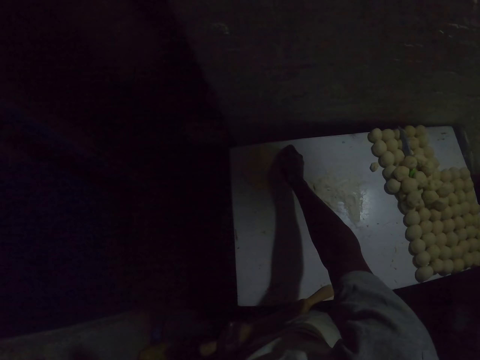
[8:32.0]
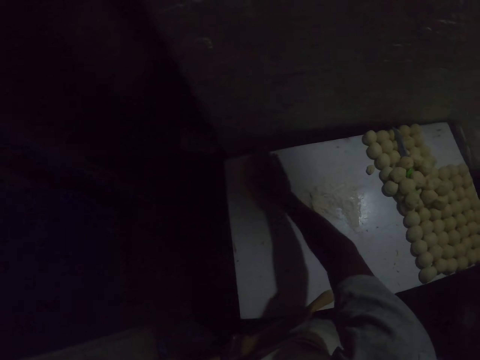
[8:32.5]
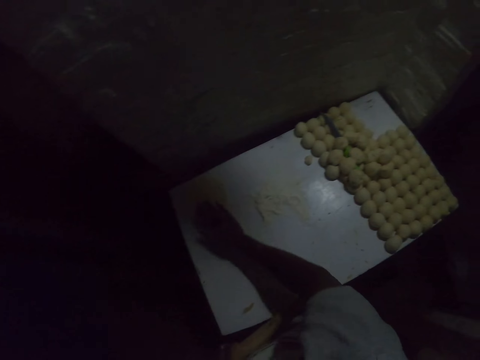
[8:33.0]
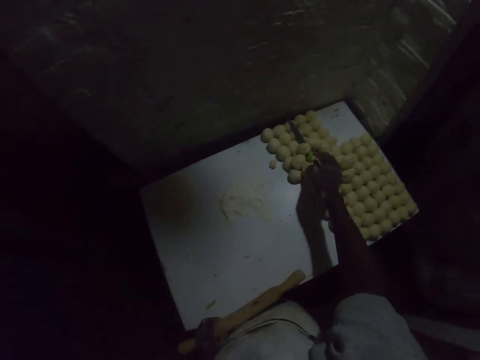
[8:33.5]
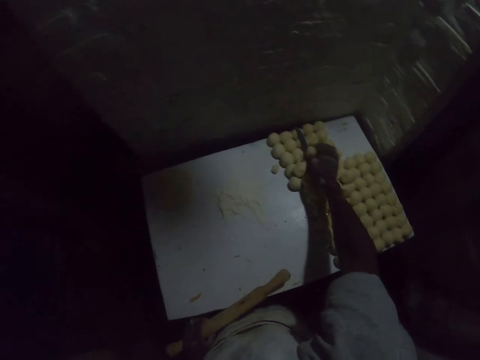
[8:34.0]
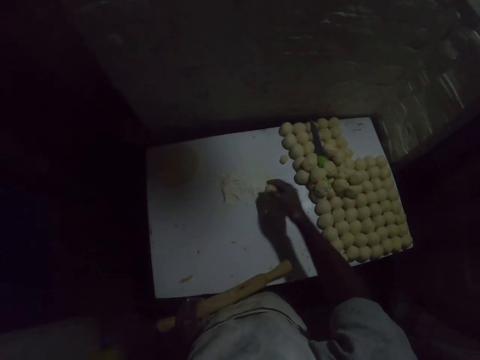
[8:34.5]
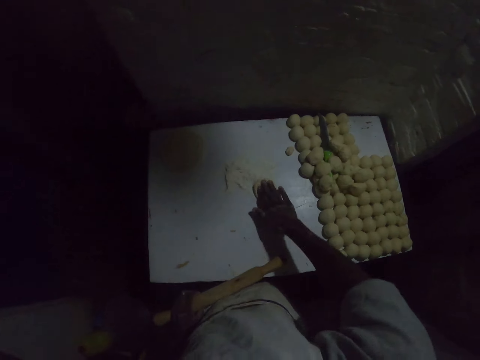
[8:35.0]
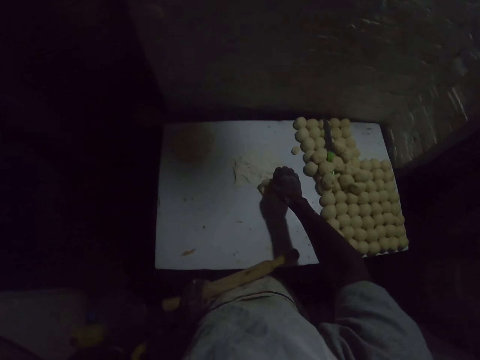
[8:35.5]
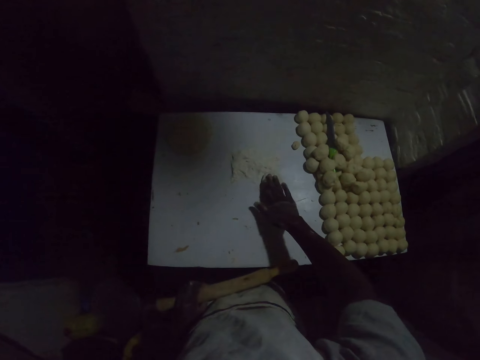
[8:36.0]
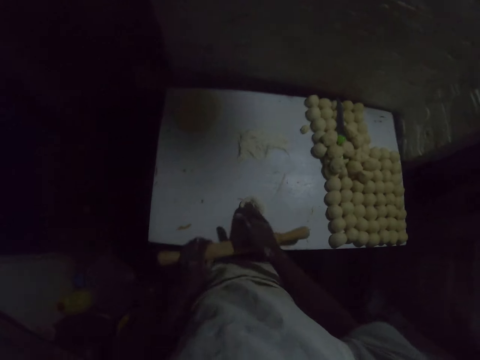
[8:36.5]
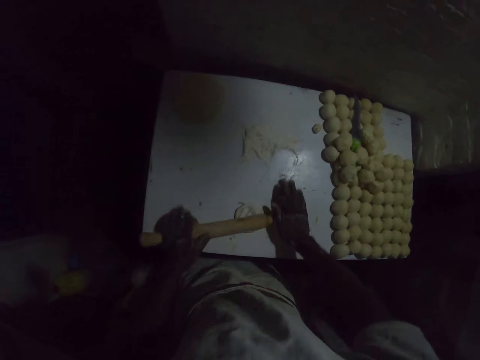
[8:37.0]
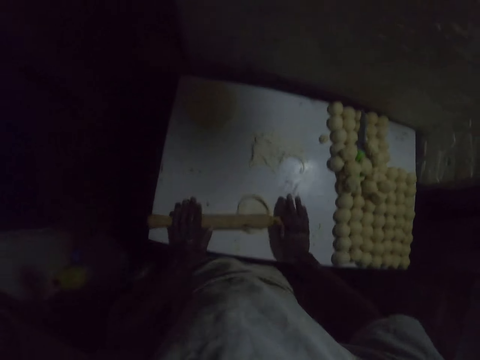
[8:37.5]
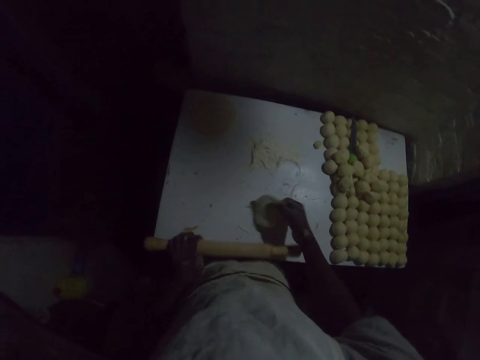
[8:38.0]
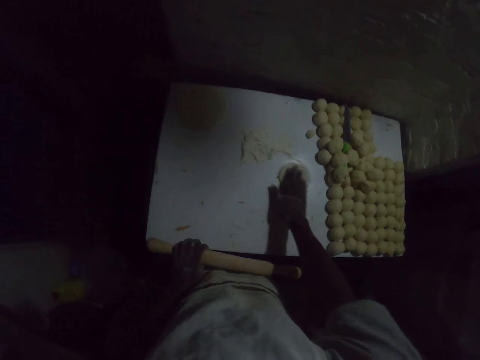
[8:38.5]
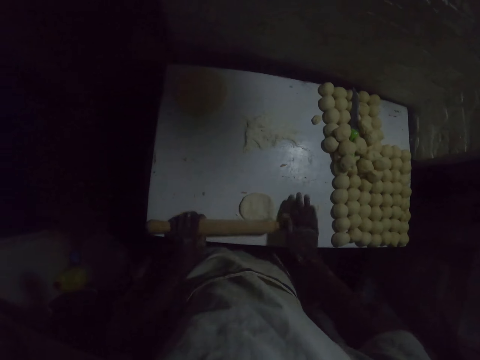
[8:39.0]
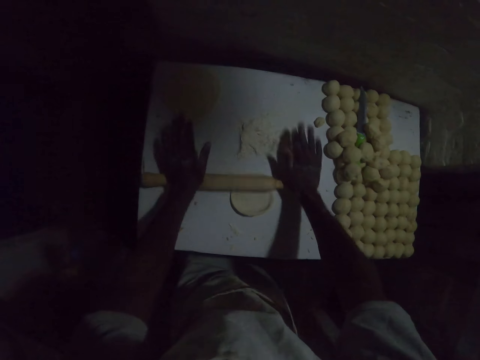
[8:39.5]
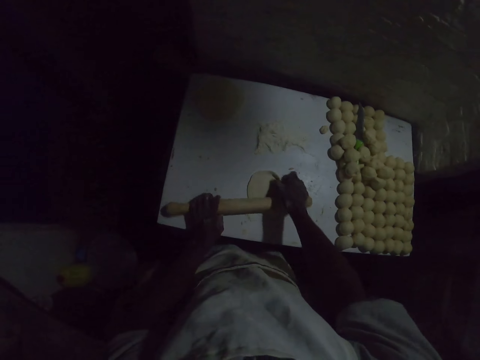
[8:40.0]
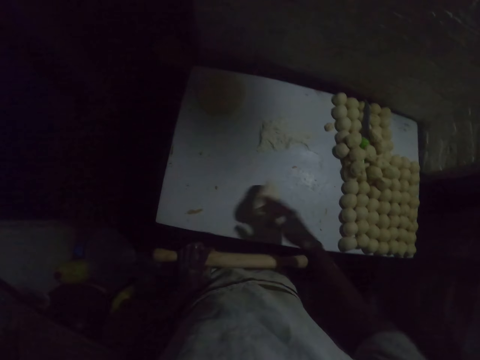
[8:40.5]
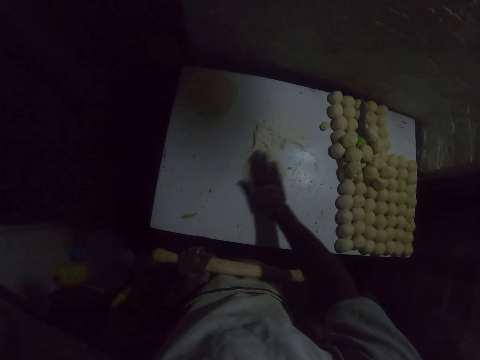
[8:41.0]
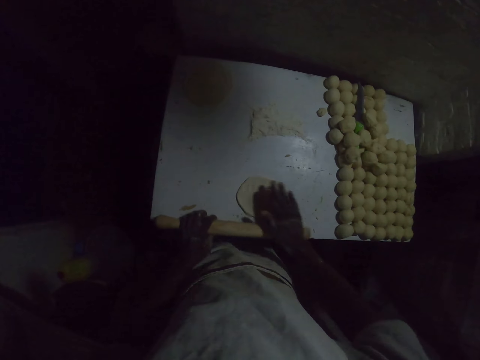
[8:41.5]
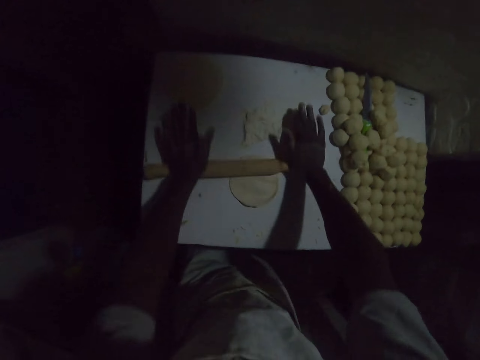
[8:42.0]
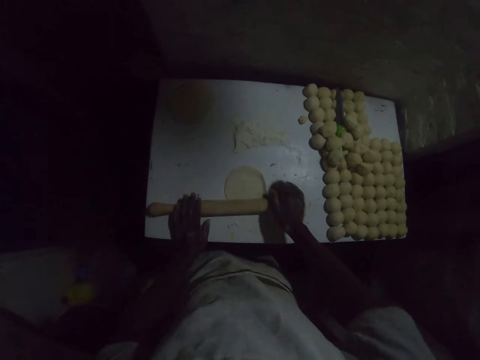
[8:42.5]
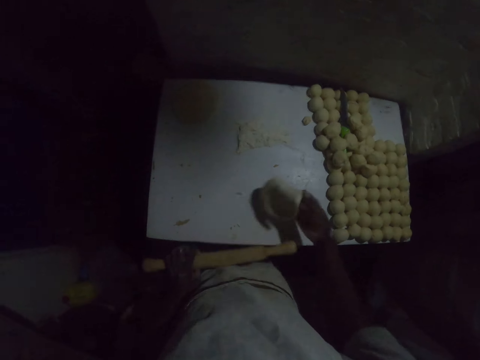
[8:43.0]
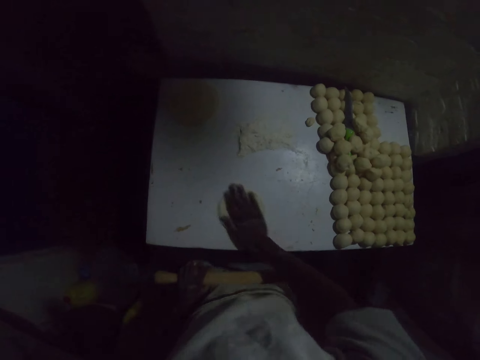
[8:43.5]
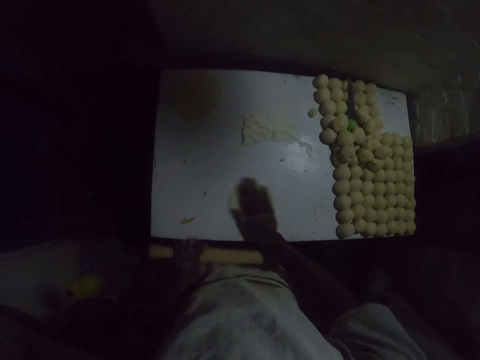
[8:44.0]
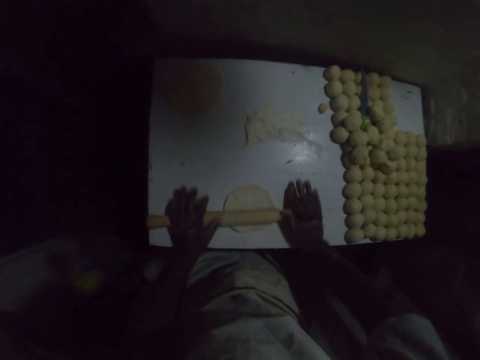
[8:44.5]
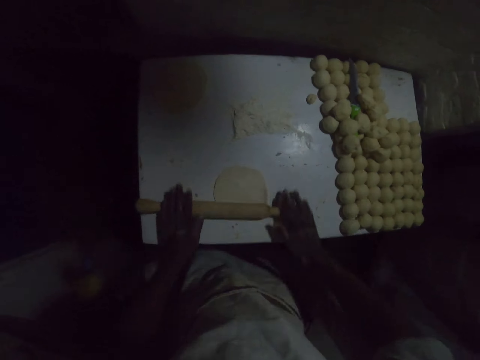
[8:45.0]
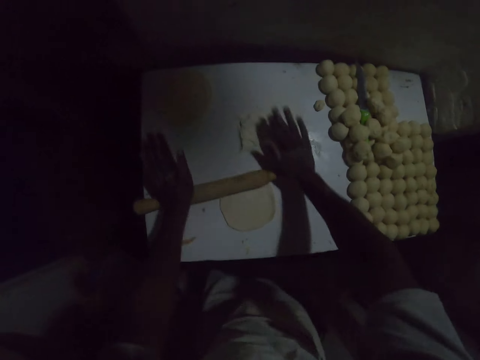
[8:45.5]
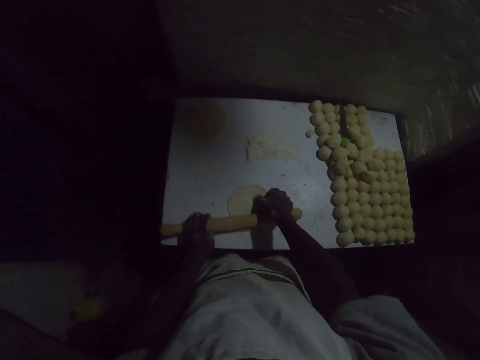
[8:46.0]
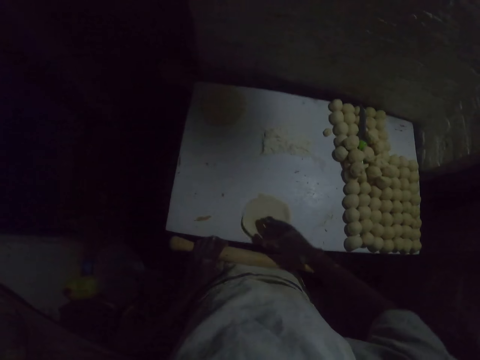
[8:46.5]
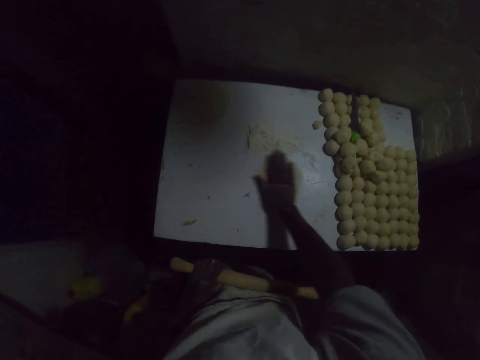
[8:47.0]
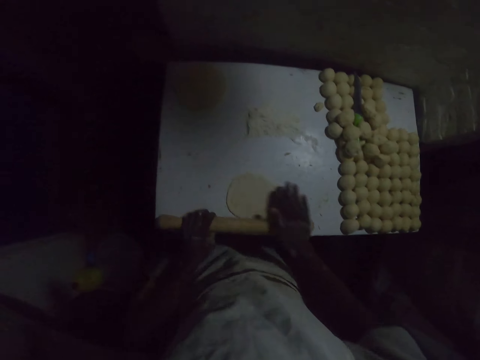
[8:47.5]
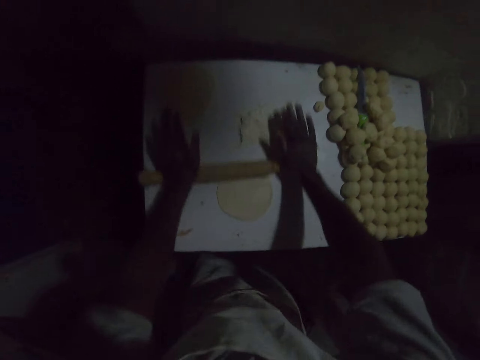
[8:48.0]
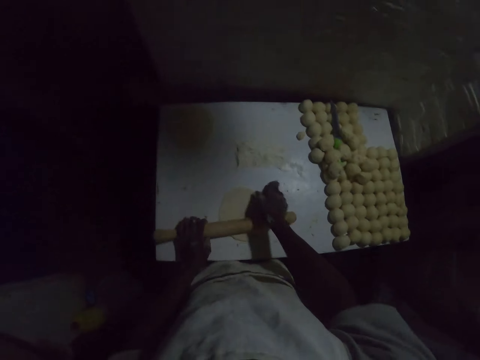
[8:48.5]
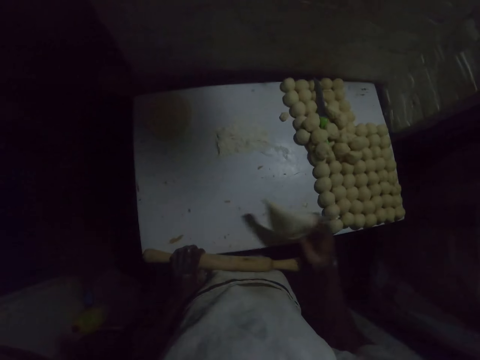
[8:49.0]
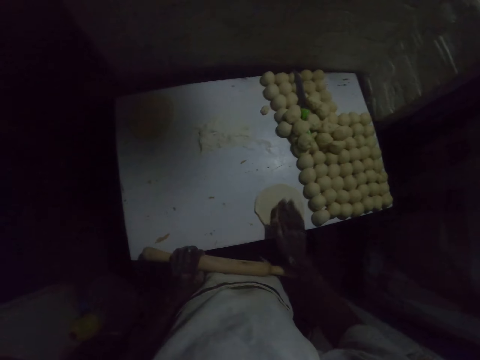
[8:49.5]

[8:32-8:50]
The camera wearer puts the dough aside. They pick up another dough. They press the dough on the table. They put down the dough. They roll the dough with a wooden dough roller. They flip the dough. They roll out the dough. They flip the dough. They roll out the dough. They flip the dough. They roll out the dough. They flip the dough. They roll out the dough. They flip the dough.

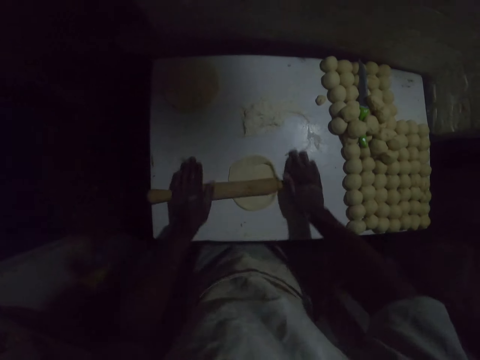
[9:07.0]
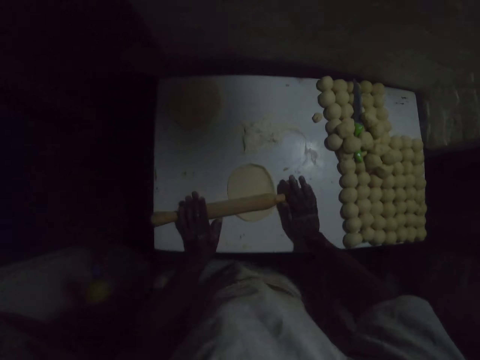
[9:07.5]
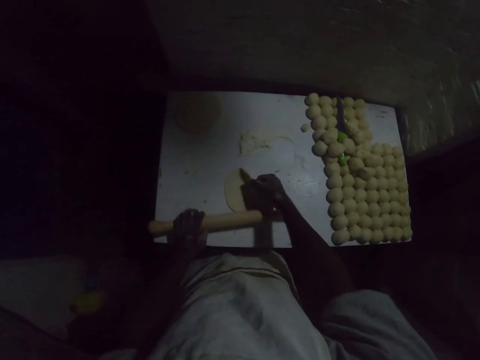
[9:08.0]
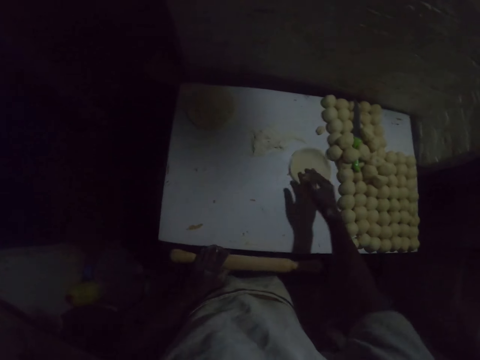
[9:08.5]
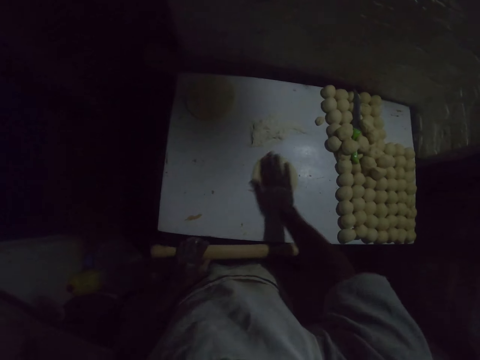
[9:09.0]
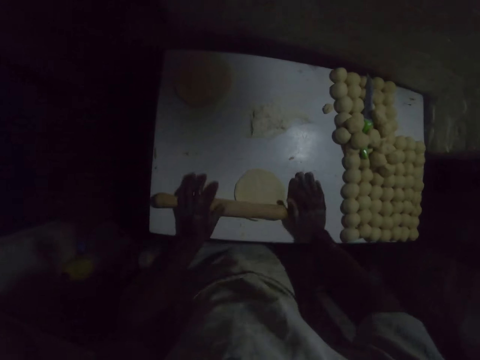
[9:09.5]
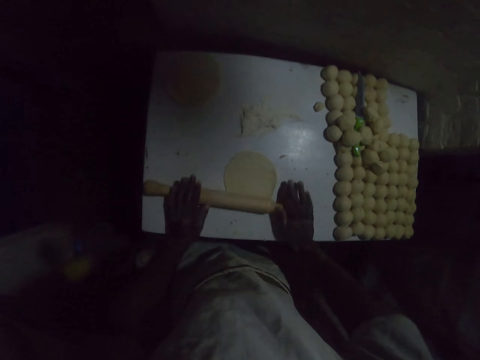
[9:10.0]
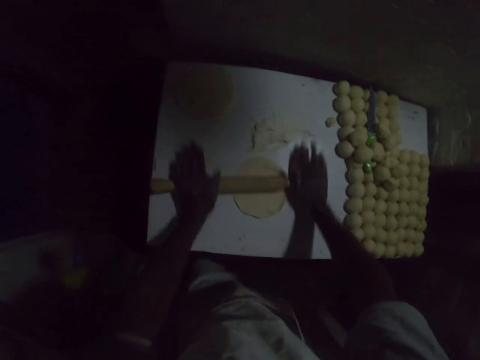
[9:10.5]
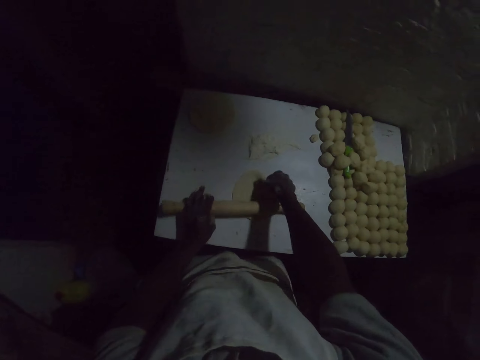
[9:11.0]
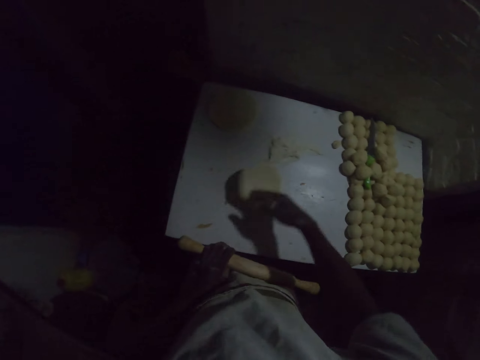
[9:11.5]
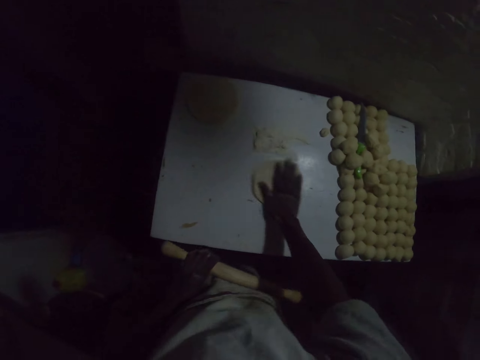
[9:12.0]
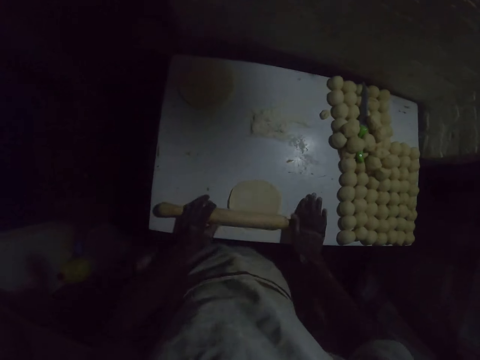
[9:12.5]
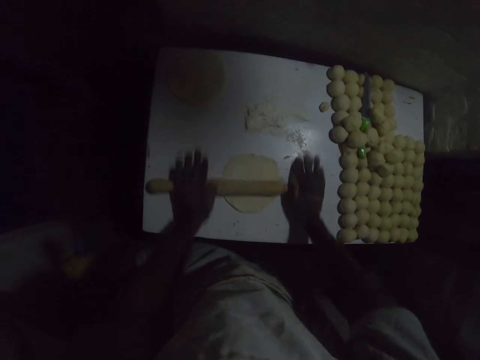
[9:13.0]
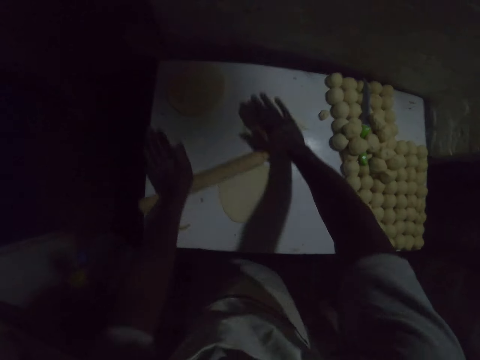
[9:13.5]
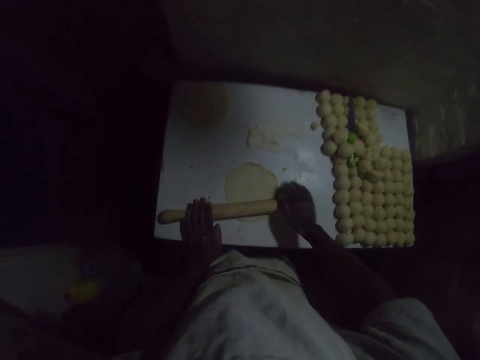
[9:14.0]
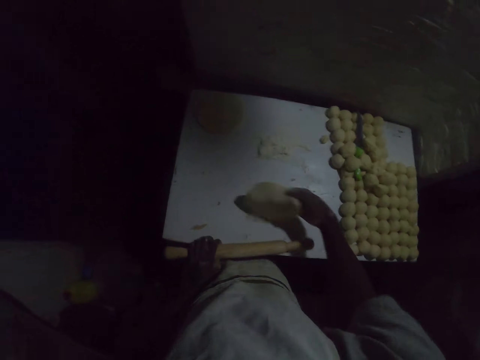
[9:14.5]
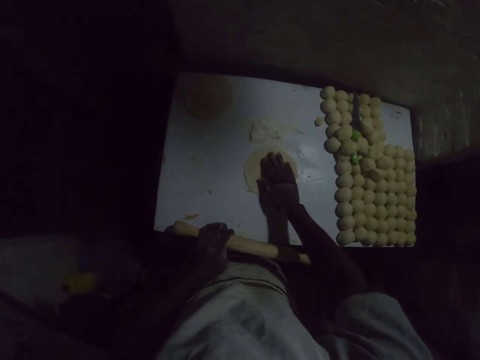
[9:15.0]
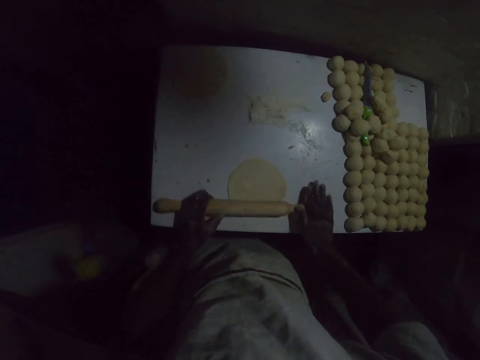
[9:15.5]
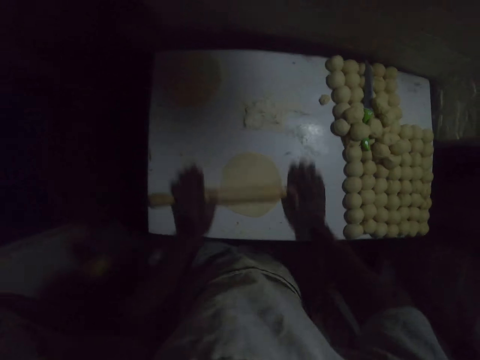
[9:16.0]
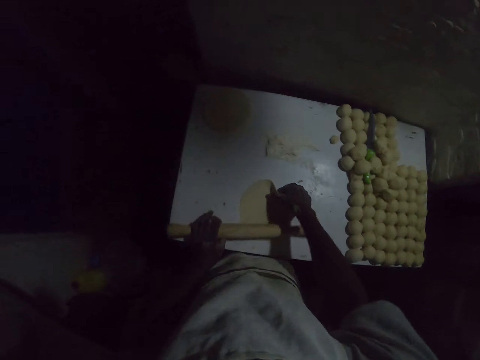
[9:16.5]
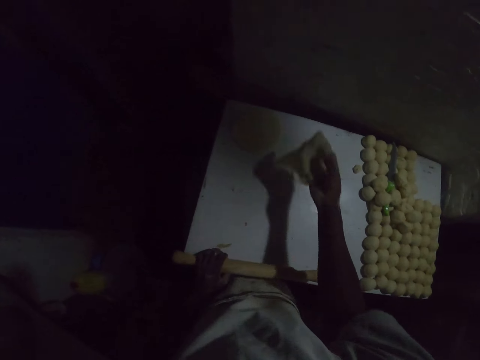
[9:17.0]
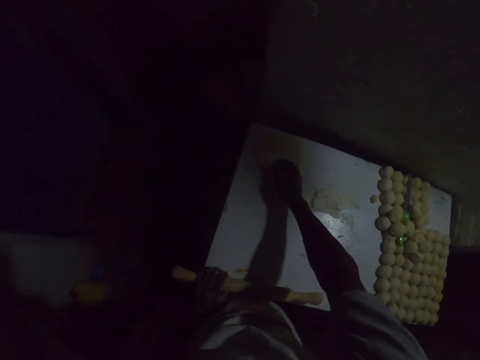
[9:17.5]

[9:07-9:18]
The camera wearer flips the dough. They roll out the dough. They flip the dough. They roll out the dough. They flip the dough. They roll the dough with the rolling pin. They turn the dough.
